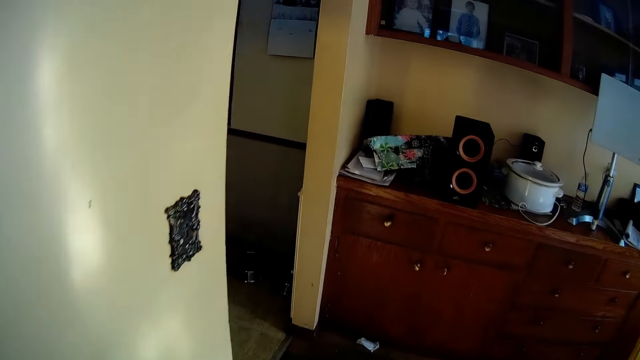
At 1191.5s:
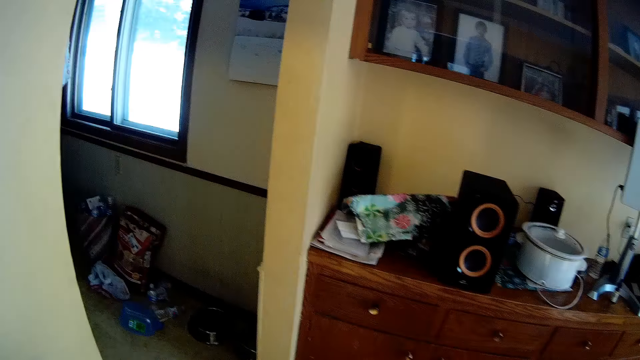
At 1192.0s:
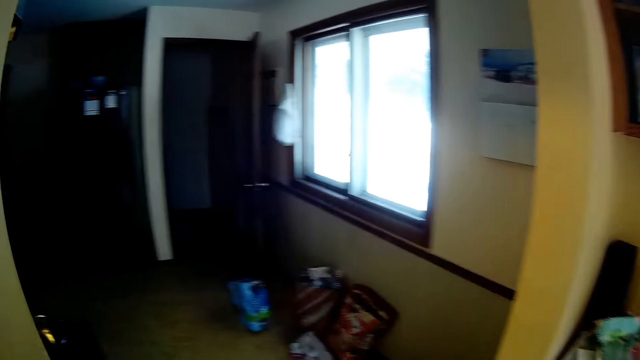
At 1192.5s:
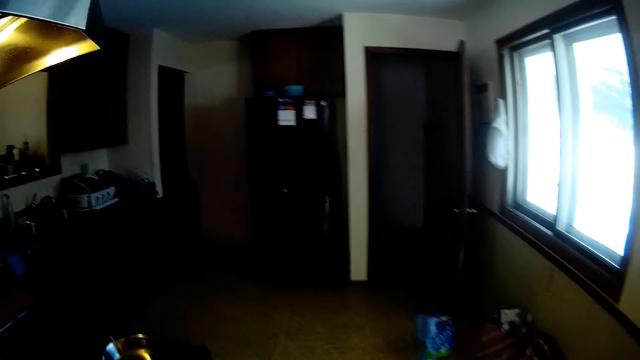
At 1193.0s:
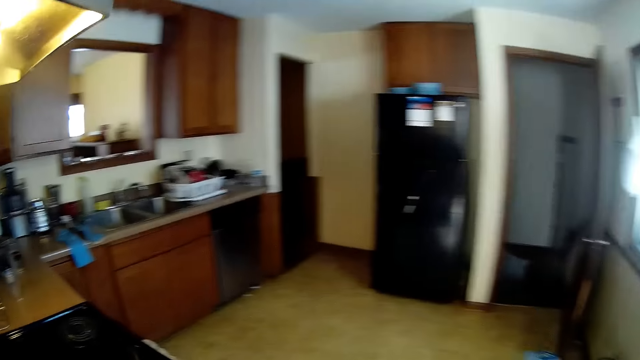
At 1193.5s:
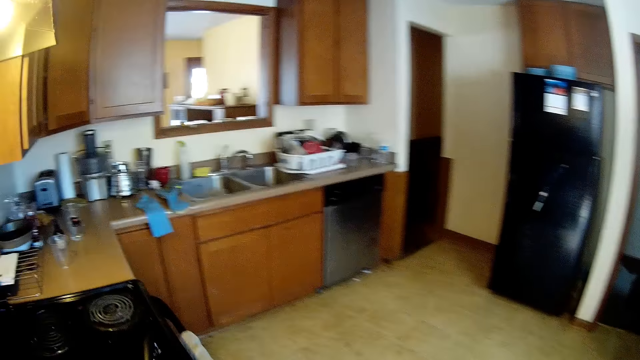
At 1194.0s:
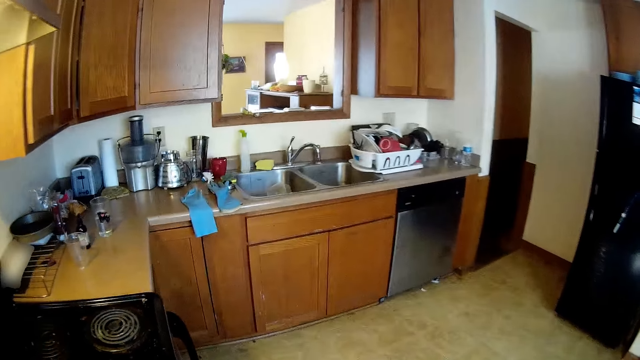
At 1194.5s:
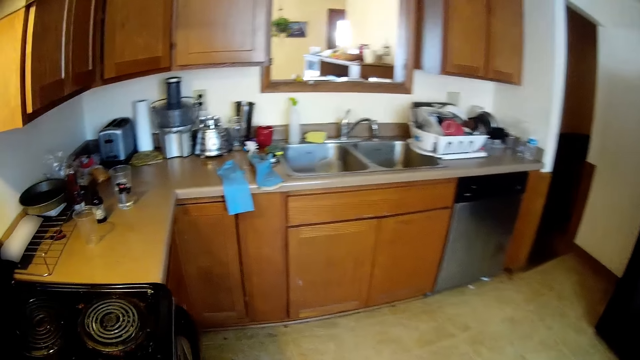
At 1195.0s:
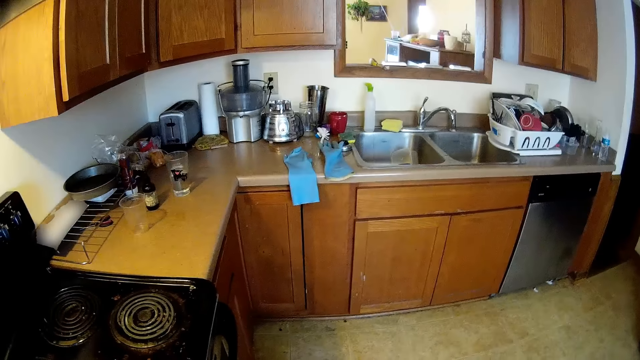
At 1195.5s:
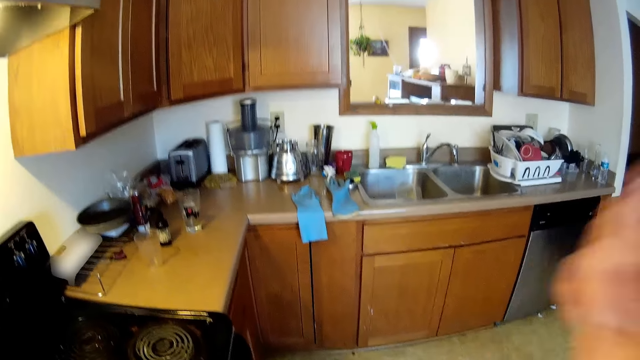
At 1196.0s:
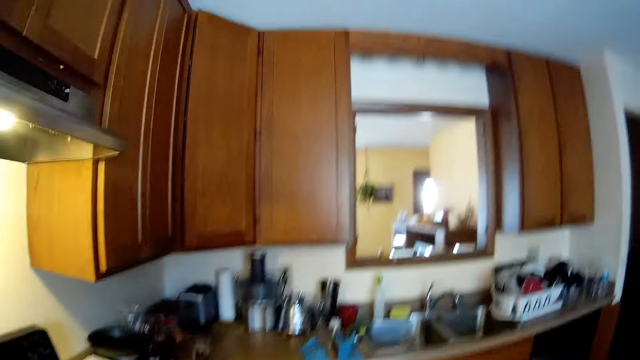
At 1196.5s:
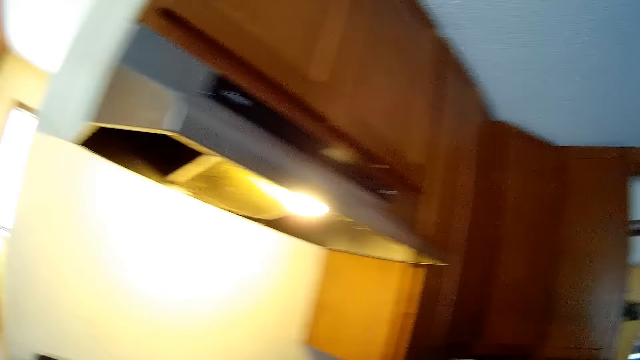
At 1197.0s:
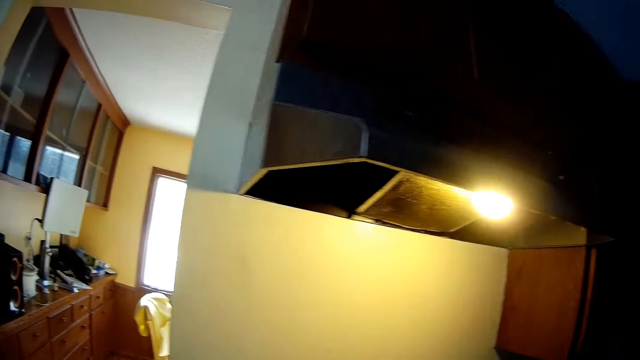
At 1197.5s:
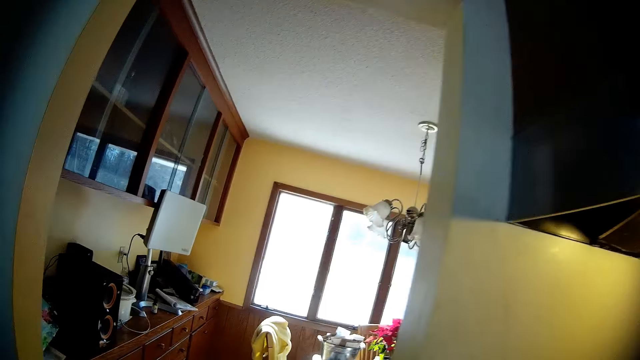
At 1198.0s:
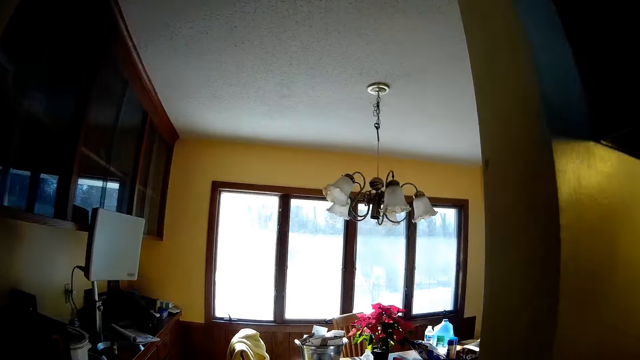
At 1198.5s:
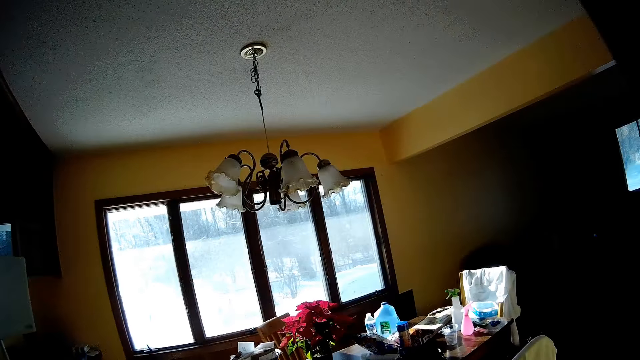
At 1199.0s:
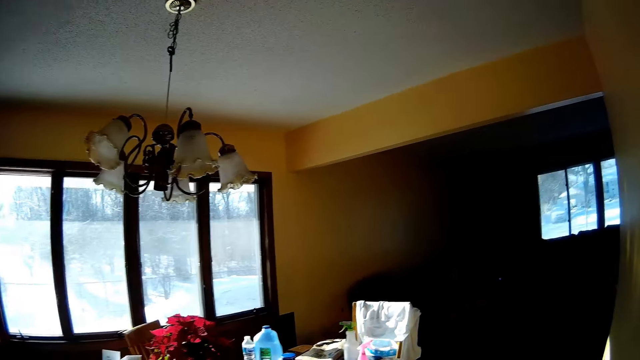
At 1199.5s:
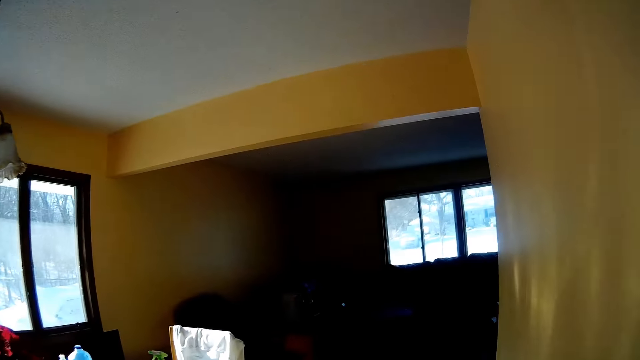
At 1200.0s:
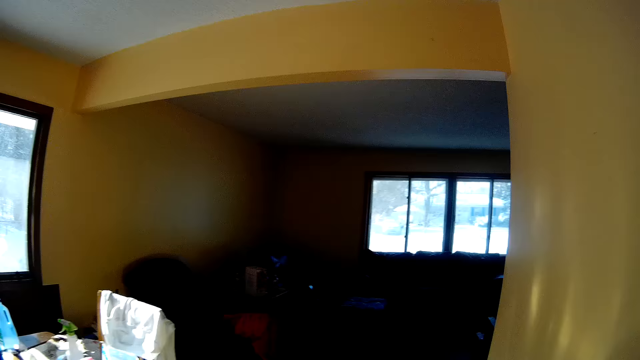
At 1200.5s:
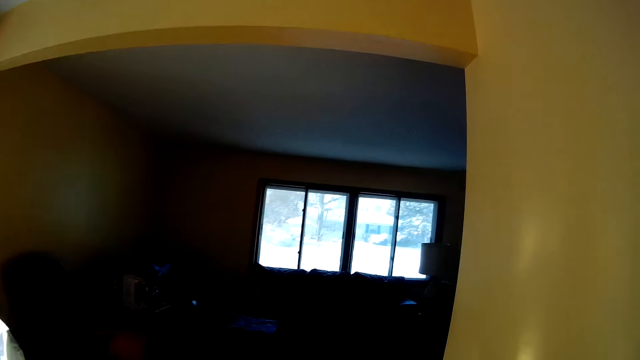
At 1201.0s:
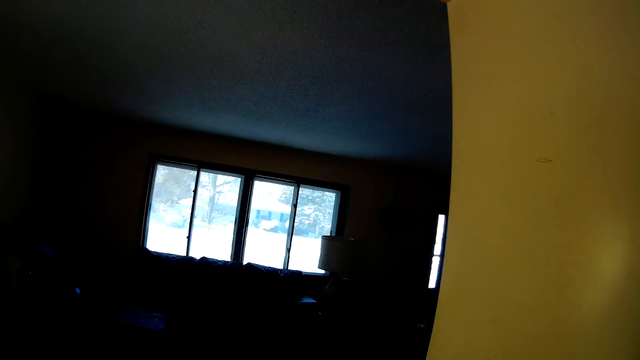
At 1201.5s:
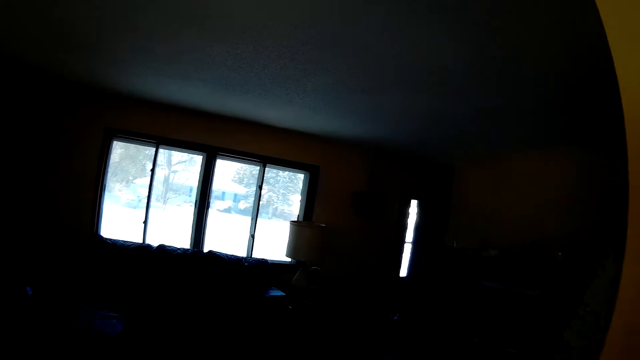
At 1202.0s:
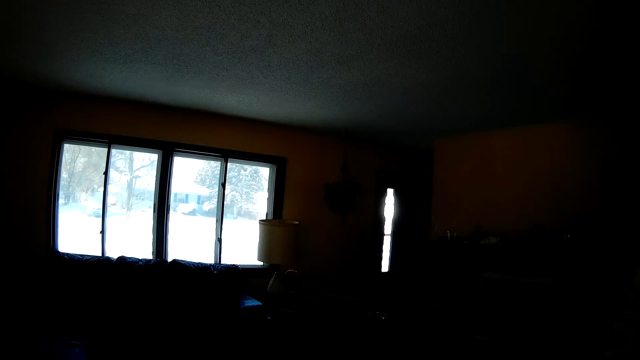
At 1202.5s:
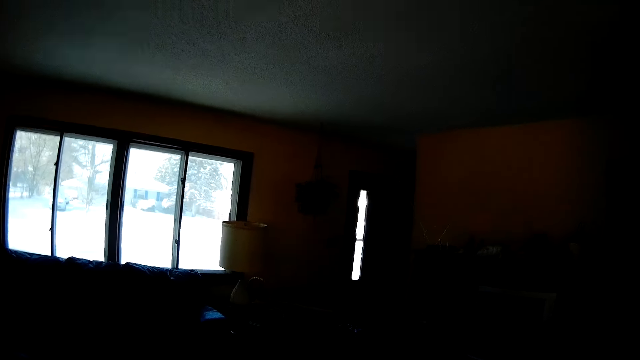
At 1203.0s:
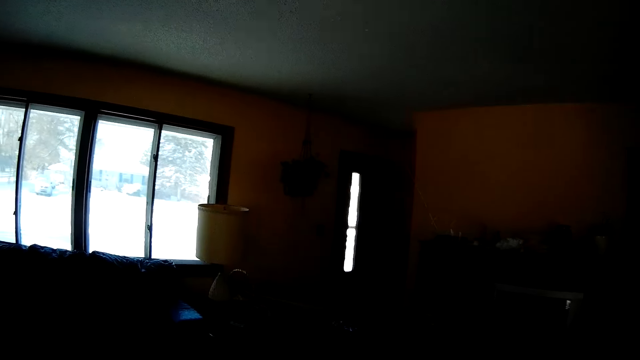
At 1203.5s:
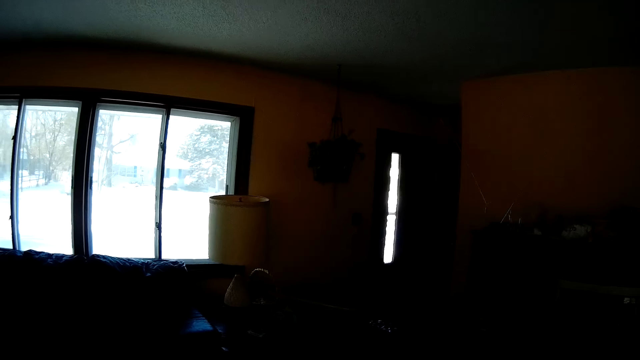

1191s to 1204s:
The camera wearer walks to the kitchen from the living room. They walk to the living room from the kitchen.

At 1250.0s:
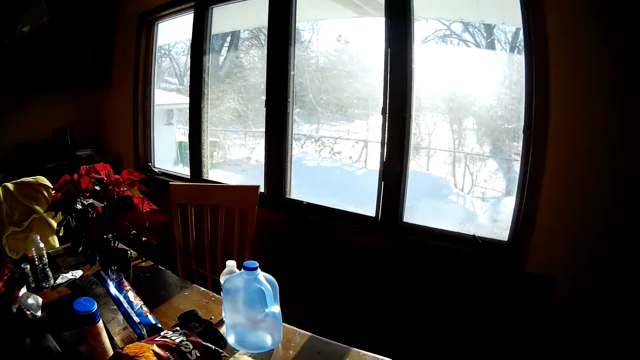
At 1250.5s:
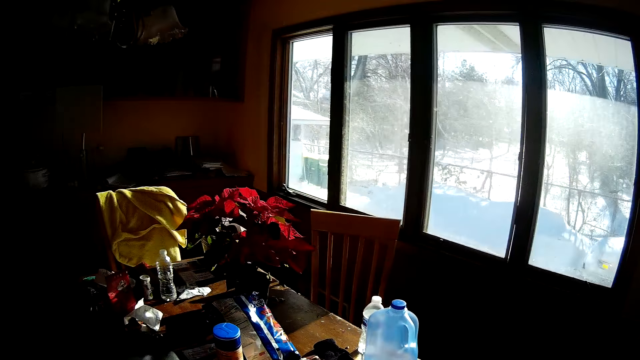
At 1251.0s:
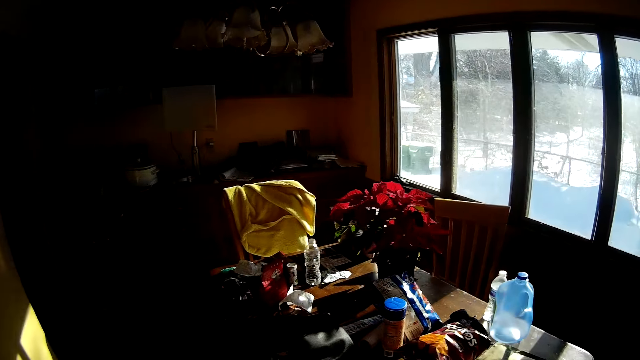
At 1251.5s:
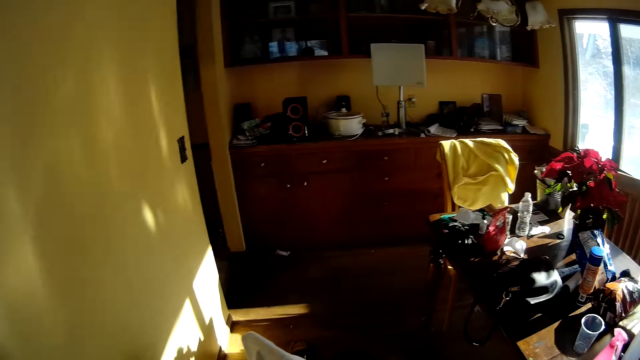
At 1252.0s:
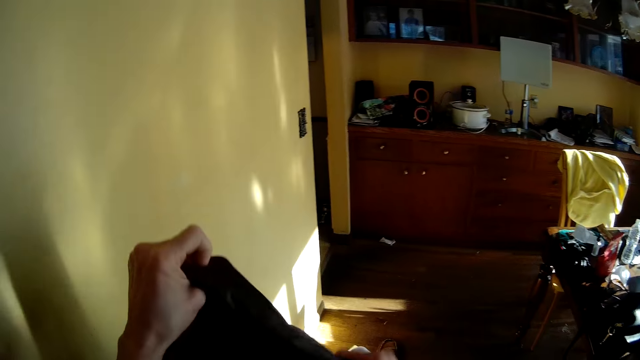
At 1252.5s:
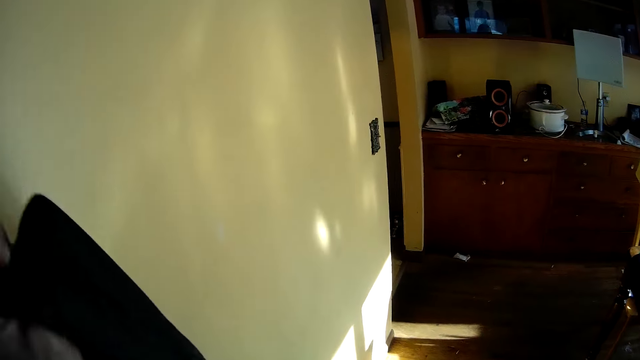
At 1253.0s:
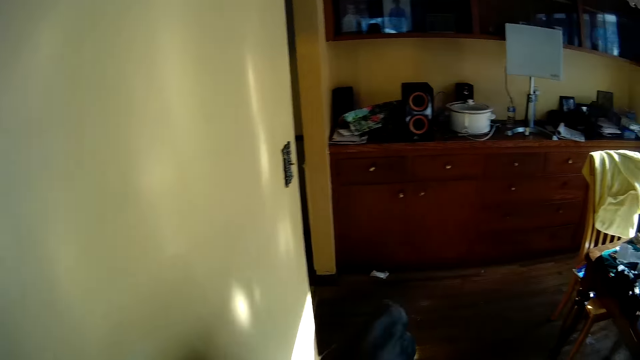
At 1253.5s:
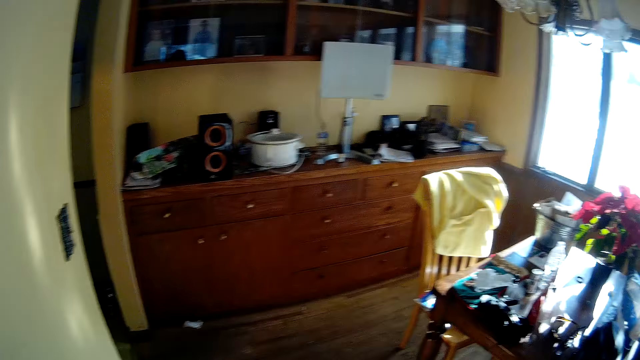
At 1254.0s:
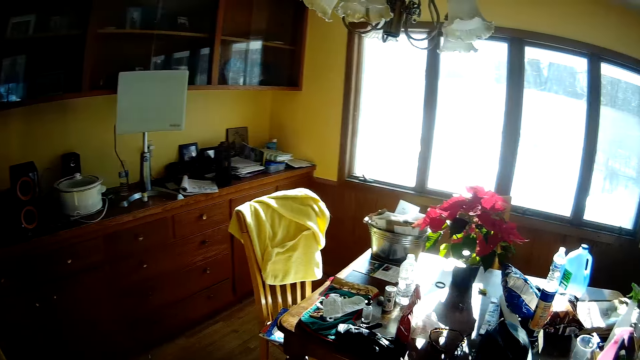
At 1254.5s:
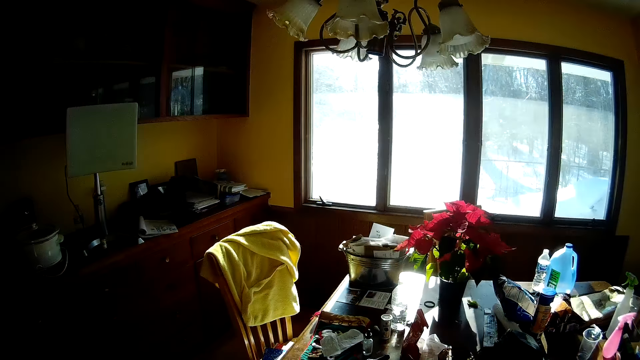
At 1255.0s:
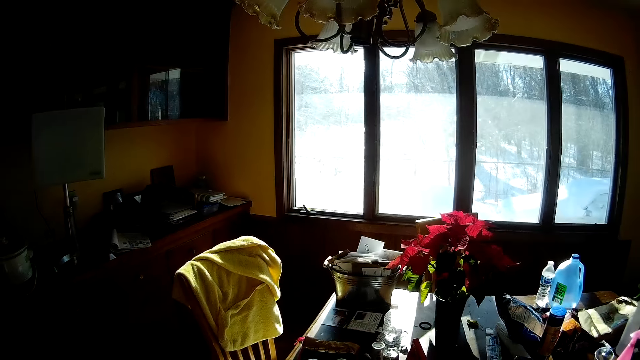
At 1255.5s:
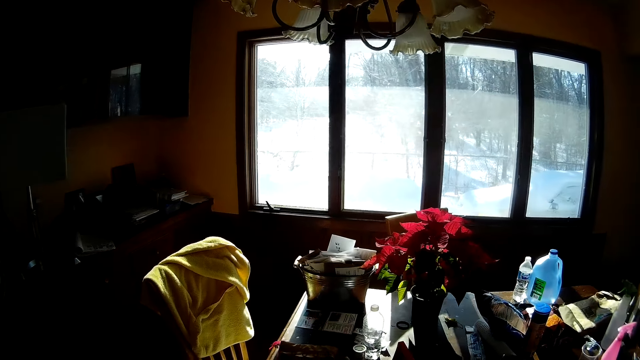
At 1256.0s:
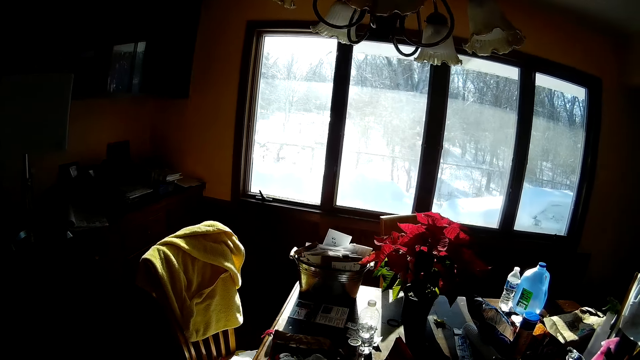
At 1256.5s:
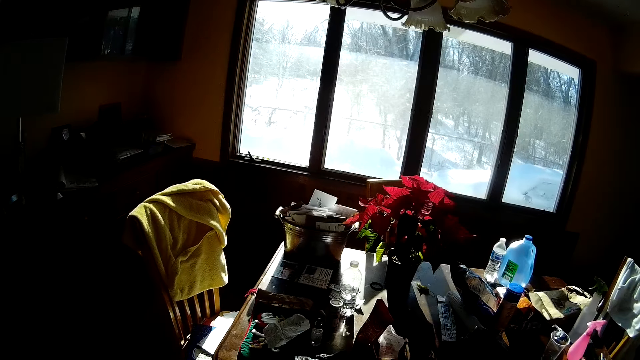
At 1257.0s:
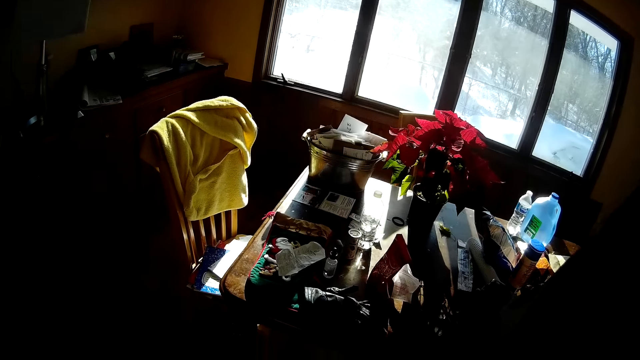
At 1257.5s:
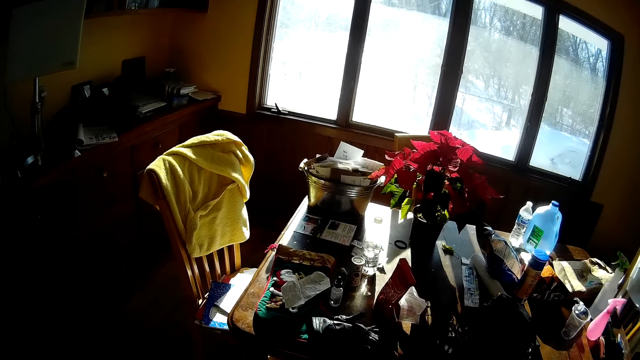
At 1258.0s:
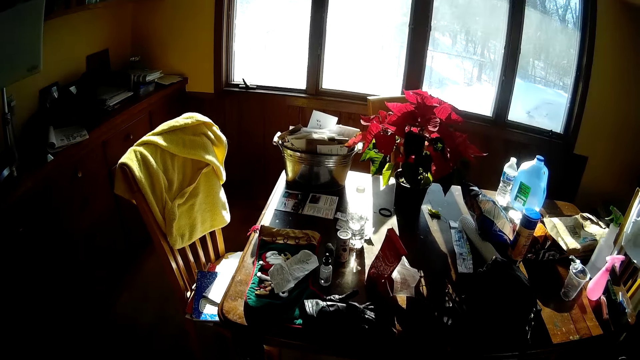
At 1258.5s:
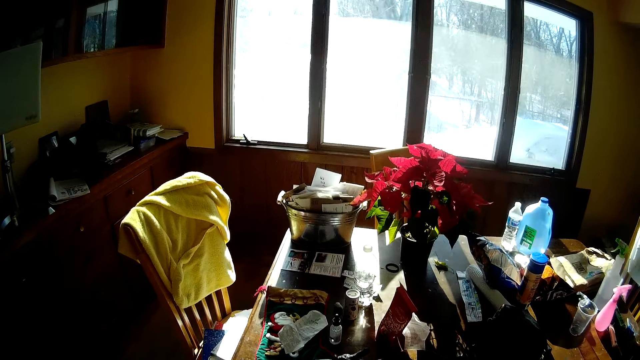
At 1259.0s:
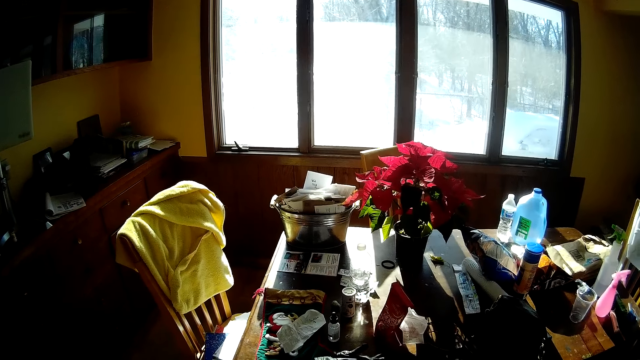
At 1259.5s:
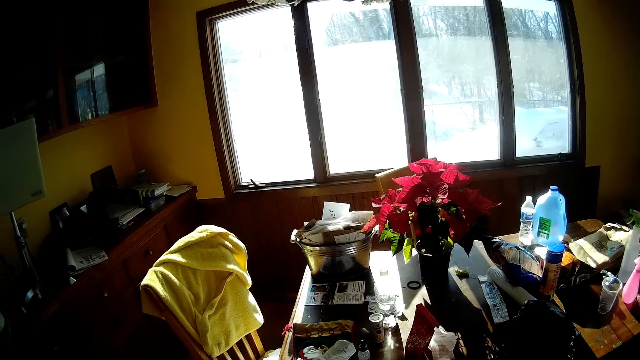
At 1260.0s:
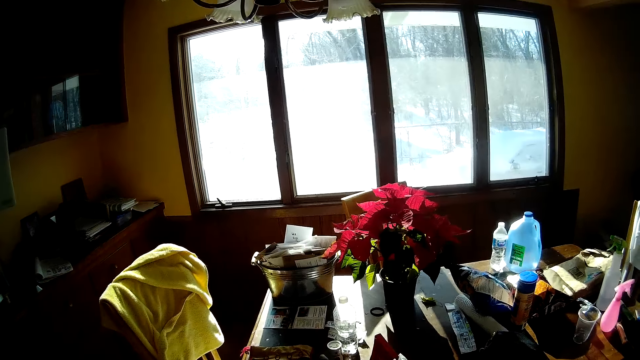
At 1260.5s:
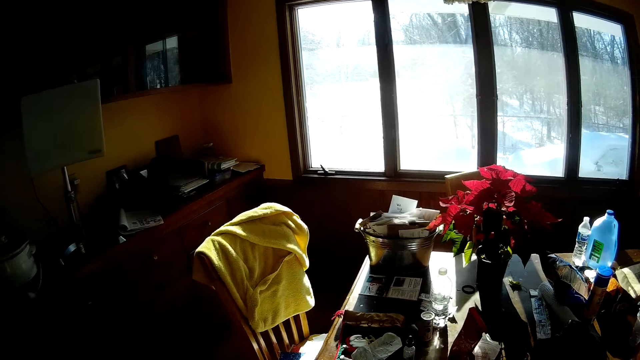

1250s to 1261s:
The camera wearer puts on a sweater with both hands. They pick up a cloth and move around.
